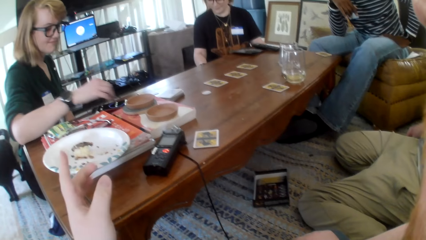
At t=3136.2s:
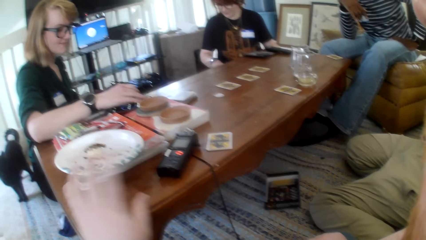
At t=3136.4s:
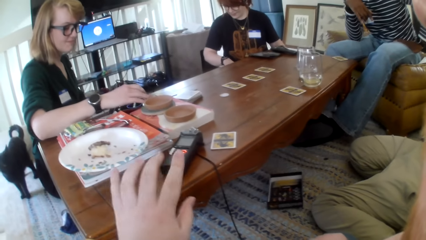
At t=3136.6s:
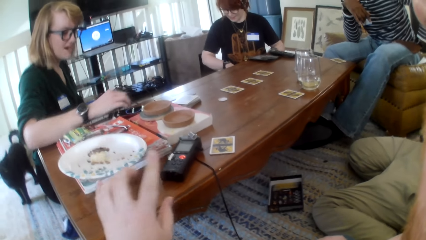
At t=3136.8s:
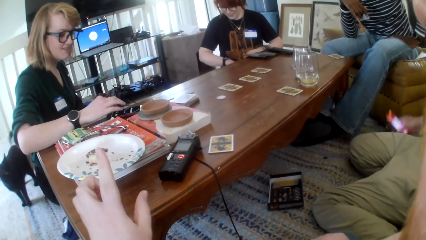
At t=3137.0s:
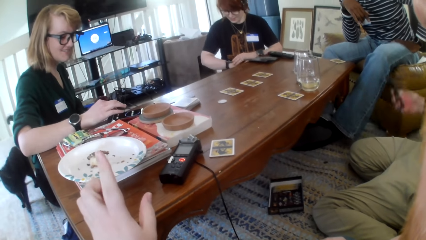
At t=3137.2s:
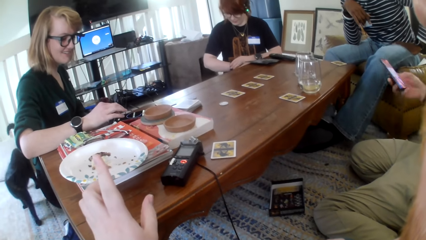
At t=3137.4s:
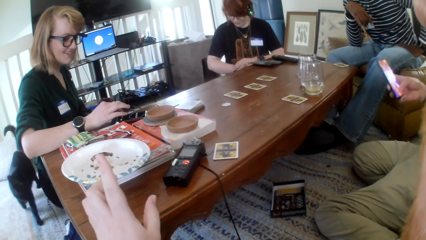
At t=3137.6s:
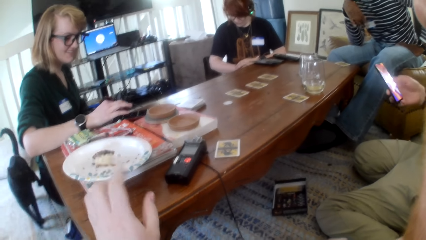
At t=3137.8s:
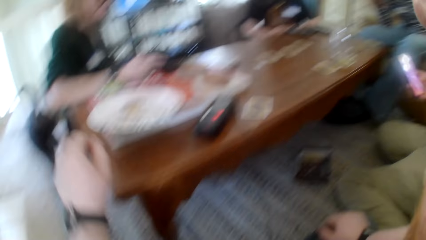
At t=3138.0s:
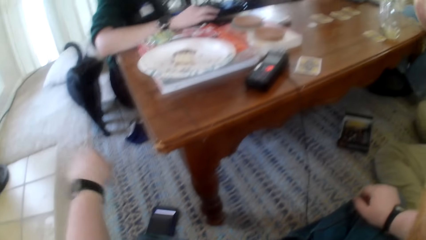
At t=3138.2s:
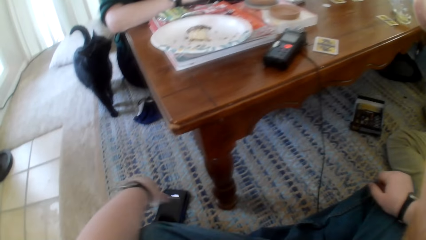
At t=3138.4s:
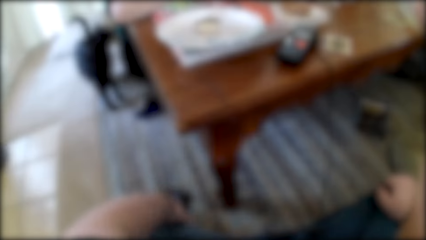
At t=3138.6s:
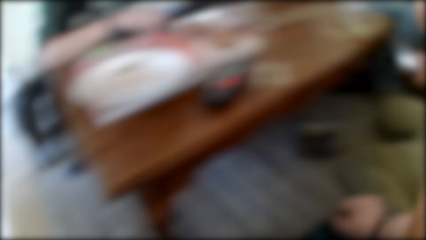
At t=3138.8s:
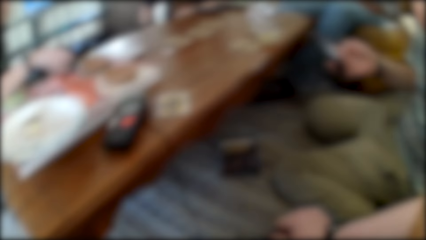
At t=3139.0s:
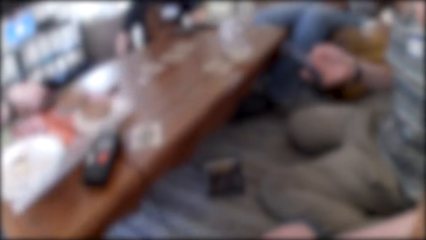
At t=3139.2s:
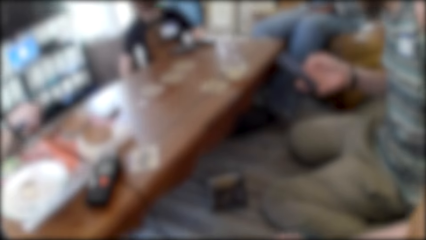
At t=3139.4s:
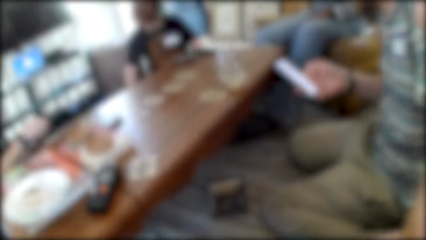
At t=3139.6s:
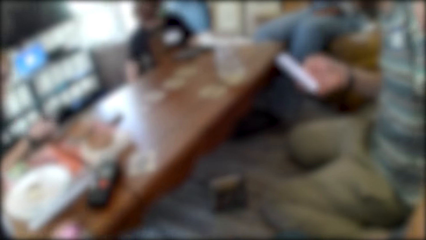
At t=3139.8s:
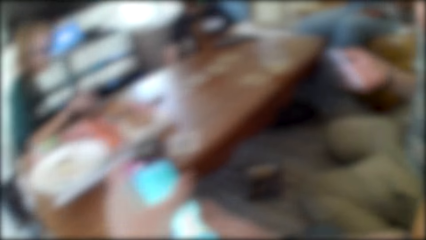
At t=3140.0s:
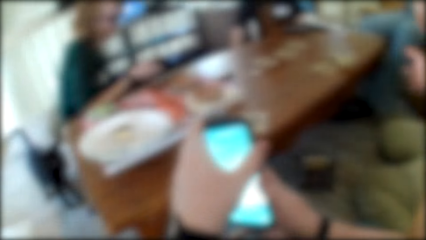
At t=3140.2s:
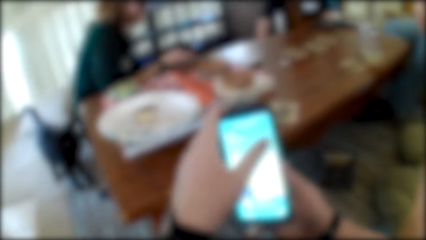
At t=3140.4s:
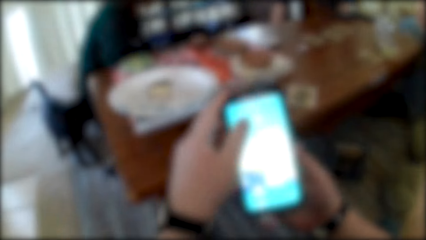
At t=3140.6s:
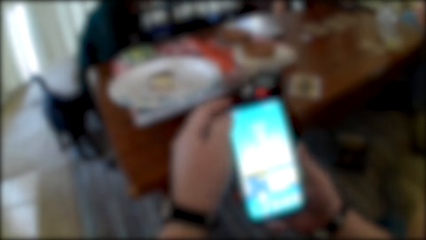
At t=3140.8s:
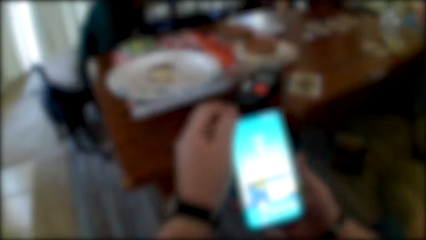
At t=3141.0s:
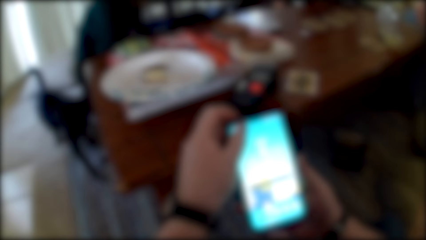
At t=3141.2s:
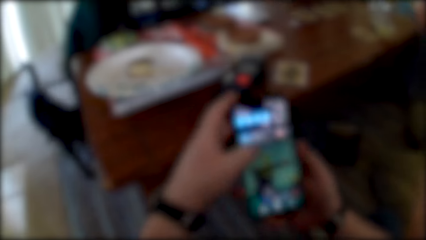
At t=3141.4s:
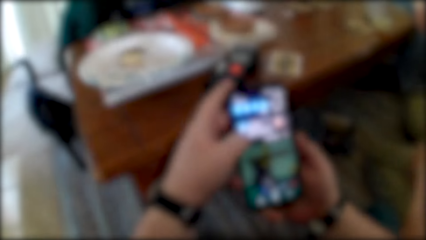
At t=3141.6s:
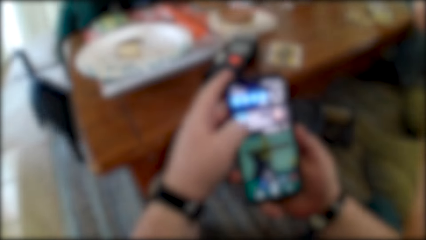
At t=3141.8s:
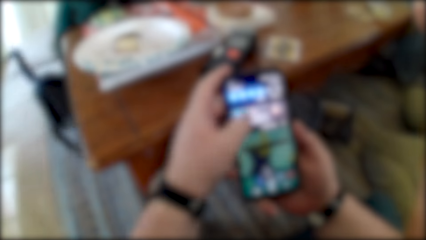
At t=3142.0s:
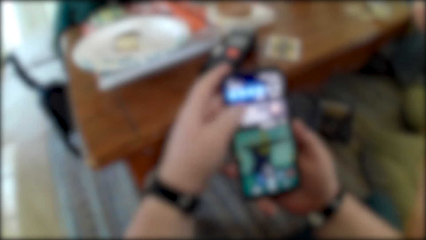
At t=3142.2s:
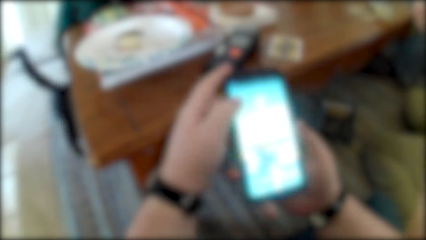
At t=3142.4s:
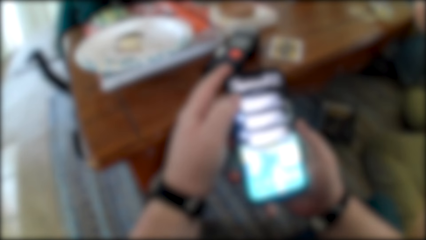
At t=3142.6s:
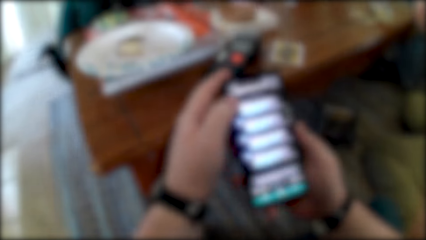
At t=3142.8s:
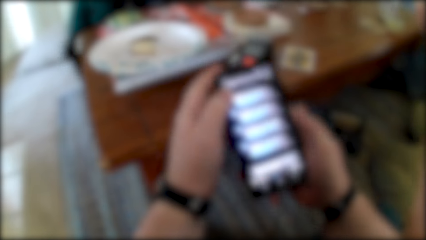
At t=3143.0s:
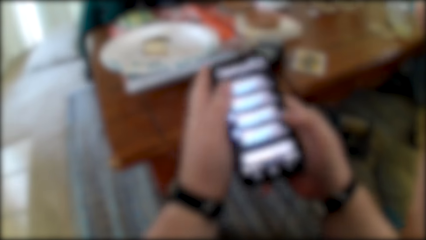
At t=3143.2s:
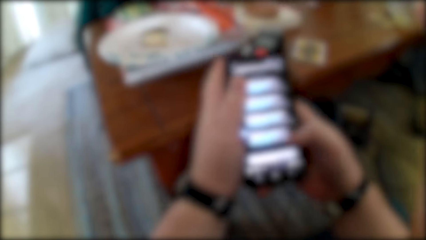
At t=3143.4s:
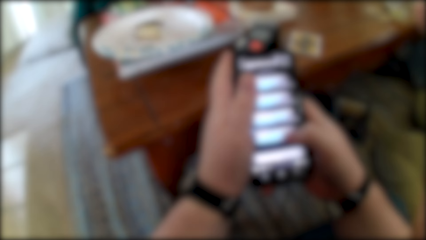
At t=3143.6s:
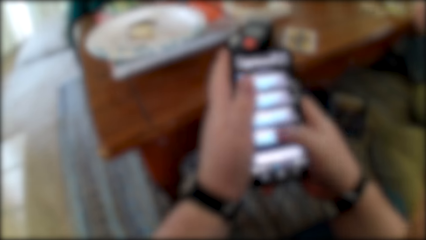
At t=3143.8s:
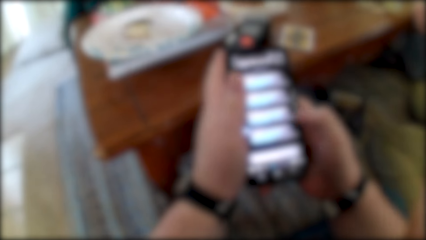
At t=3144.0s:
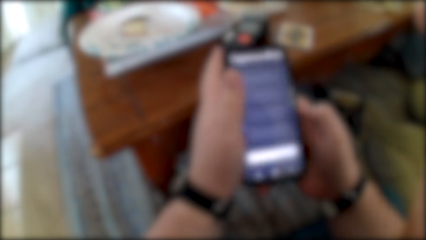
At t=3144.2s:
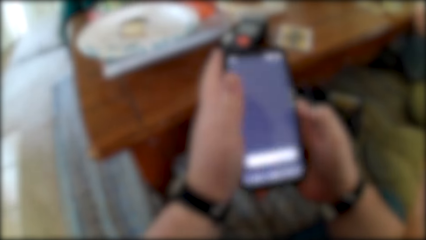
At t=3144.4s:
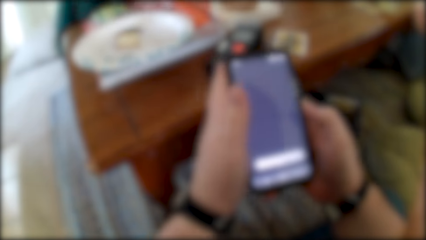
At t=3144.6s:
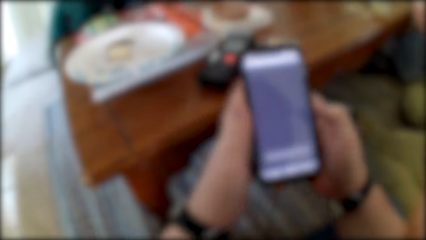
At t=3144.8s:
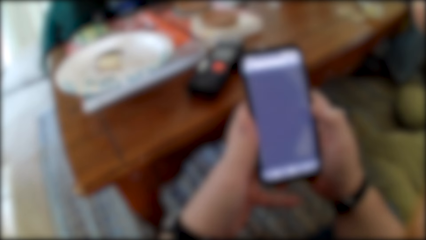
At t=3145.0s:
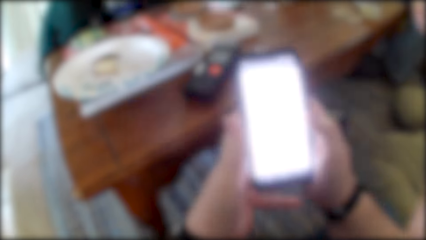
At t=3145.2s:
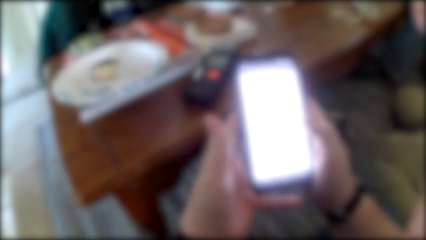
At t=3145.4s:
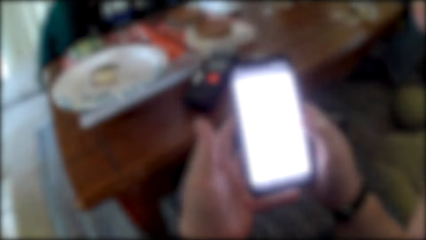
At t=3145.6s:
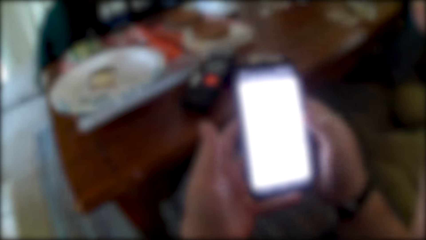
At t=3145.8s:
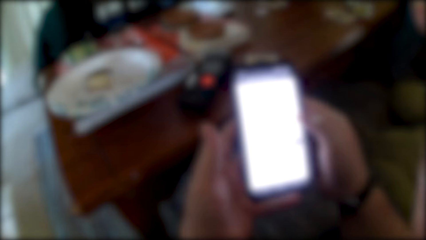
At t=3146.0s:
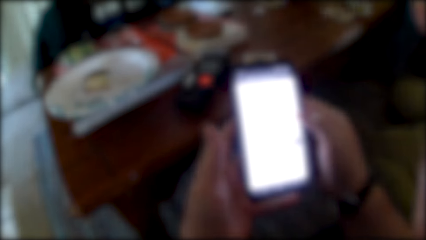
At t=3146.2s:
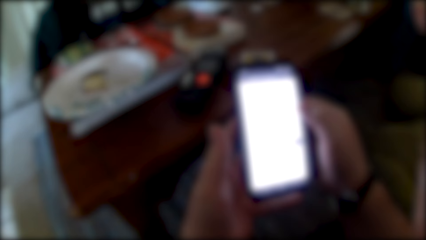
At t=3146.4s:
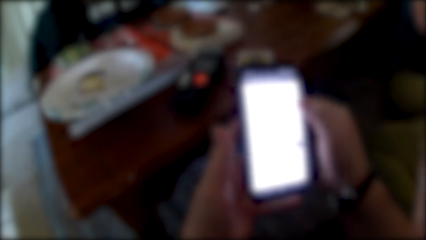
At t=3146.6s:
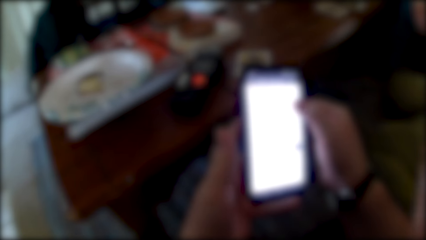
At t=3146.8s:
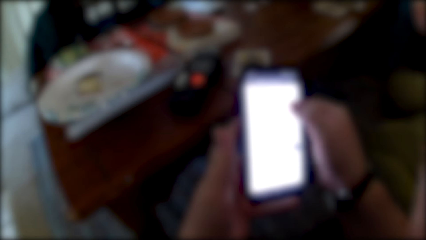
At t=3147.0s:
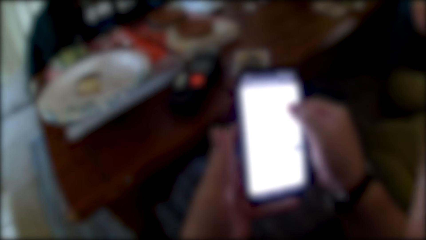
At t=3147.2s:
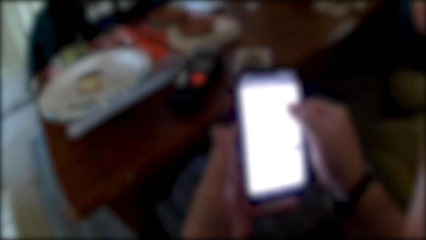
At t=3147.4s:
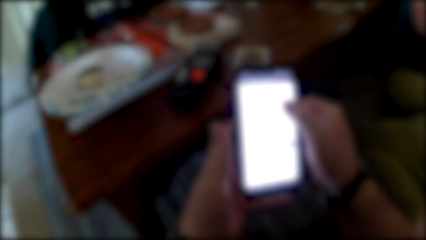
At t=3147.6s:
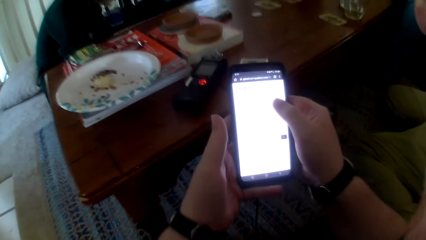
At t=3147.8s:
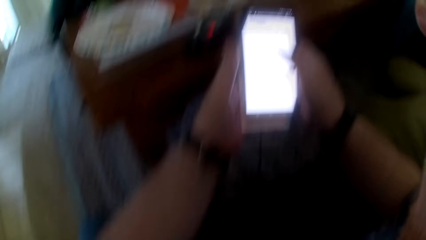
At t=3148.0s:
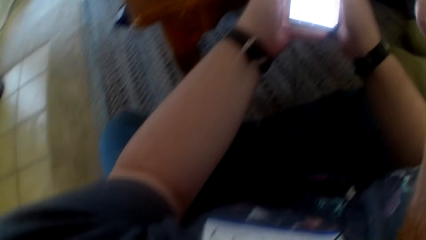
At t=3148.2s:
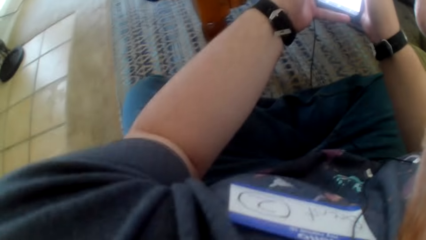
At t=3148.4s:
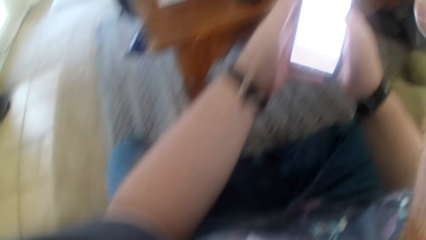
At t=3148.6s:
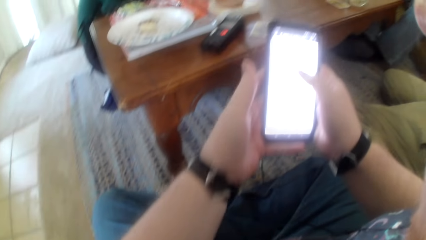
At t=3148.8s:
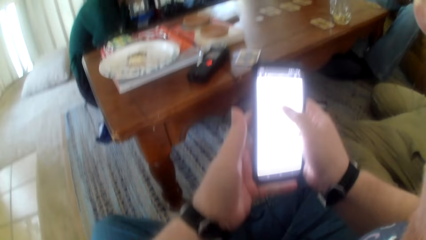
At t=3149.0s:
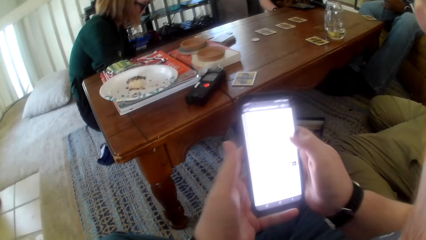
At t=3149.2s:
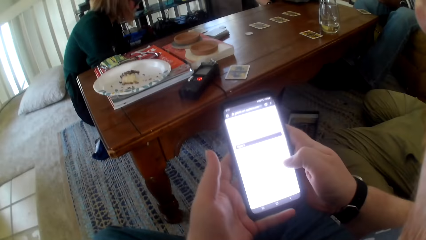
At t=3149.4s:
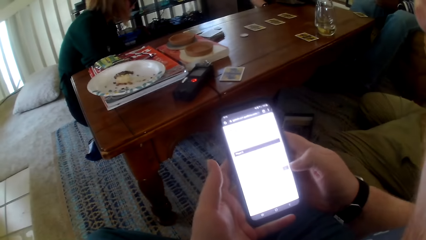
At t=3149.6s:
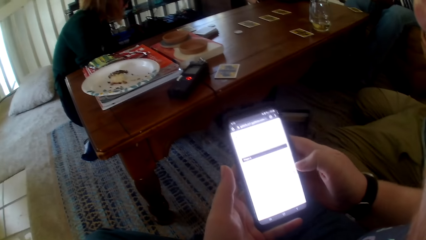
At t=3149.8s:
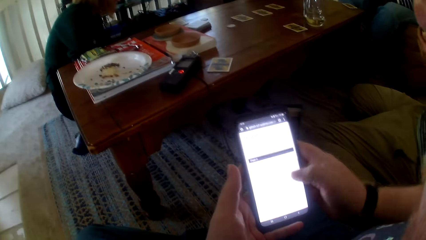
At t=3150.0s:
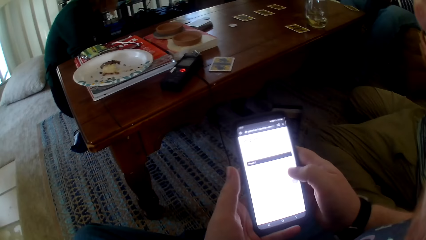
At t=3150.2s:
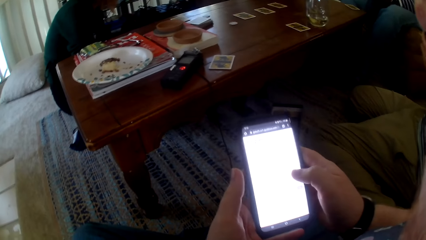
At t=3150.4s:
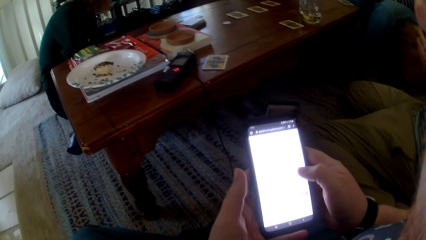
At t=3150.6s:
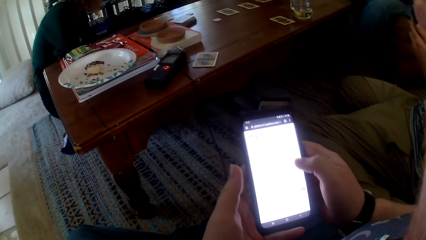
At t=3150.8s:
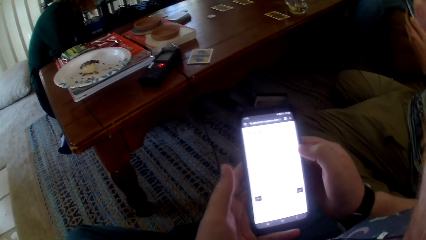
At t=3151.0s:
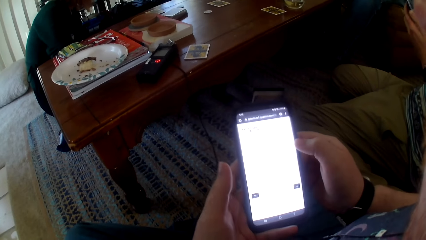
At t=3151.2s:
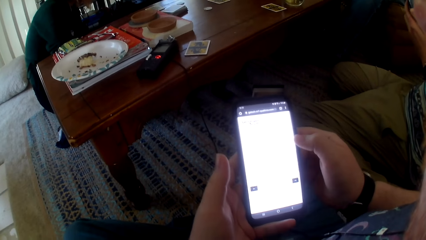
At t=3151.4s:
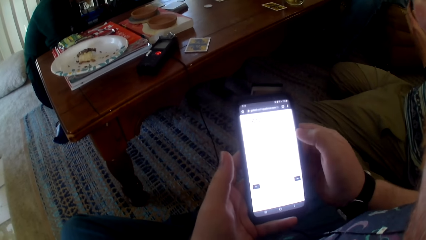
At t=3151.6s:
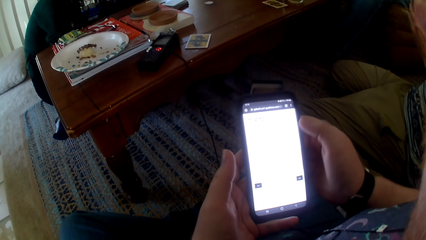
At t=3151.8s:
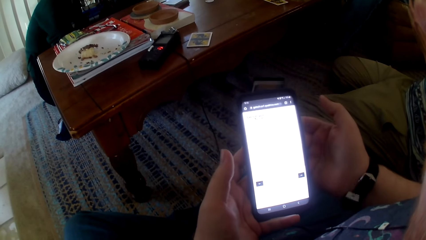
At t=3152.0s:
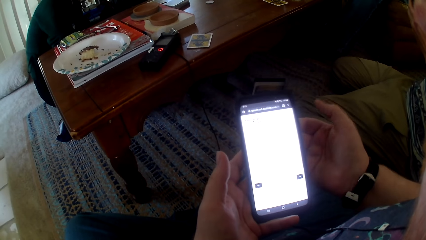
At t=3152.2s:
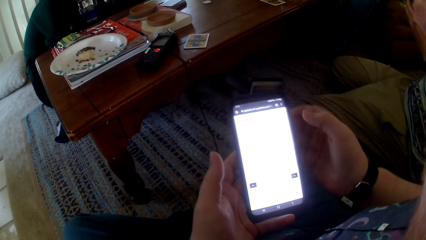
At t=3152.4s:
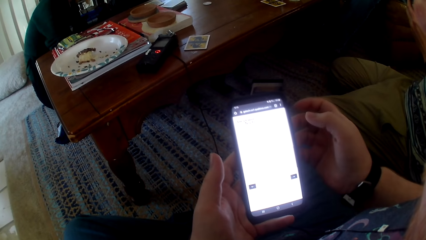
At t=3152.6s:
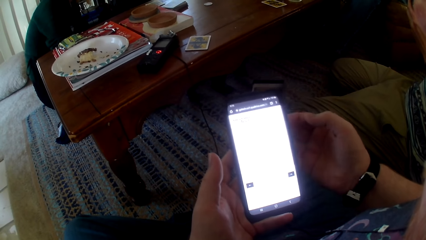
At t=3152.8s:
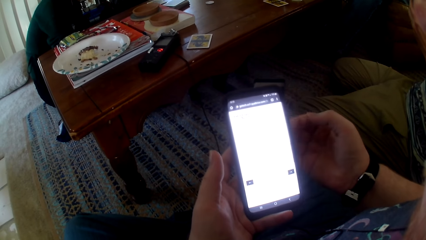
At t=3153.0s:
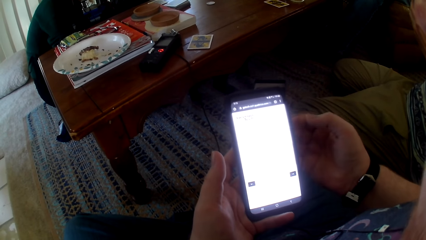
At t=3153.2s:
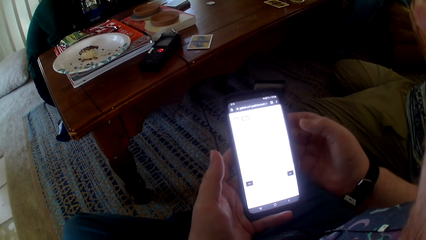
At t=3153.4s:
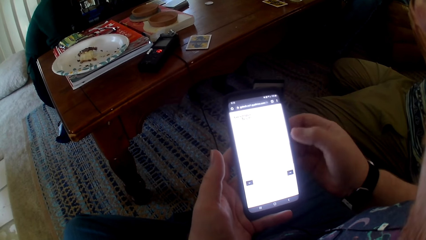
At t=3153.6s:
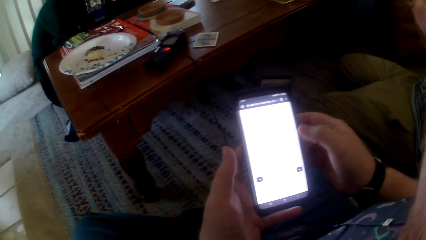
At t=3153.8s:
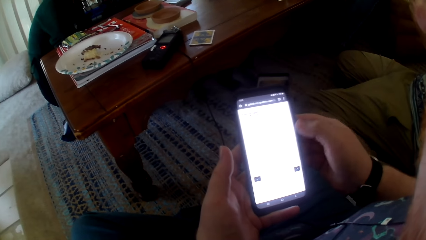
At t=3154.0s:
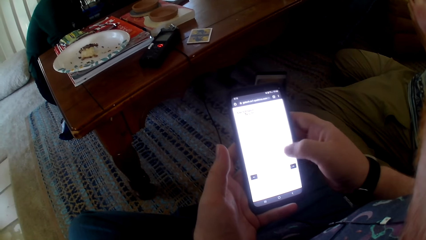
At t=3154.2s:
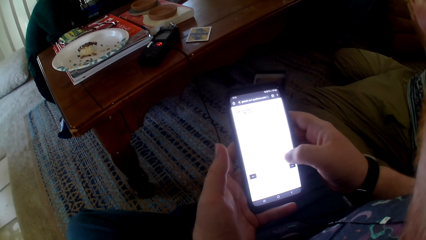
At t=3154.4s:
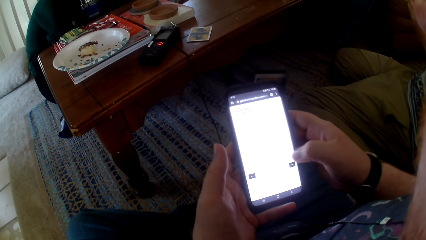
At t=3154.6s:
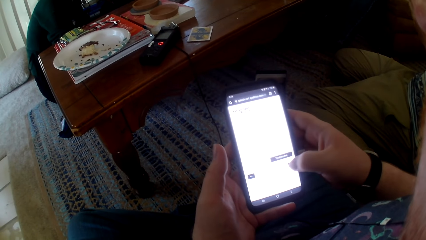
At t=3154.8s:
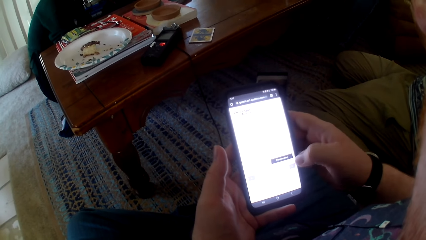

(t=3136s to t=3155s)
The camera wearer takes a phone. They check the phone. They operate the phone.
